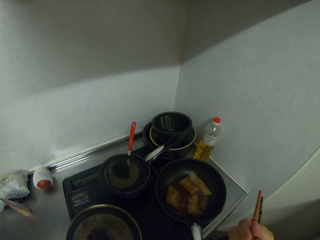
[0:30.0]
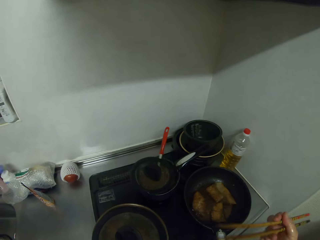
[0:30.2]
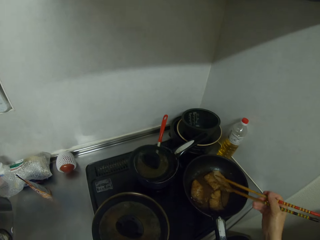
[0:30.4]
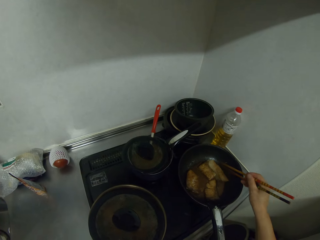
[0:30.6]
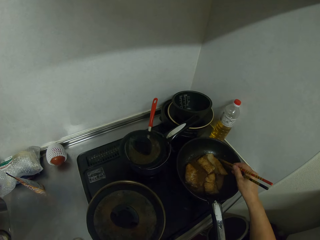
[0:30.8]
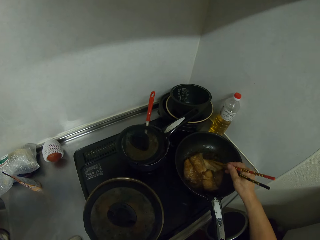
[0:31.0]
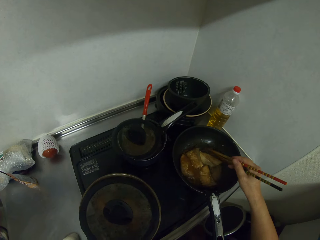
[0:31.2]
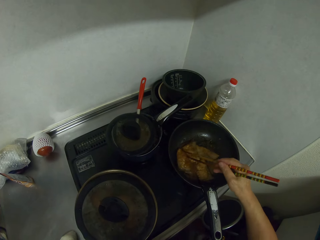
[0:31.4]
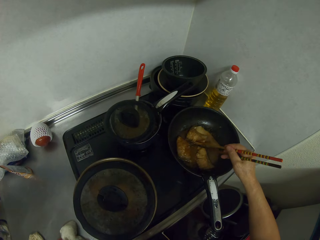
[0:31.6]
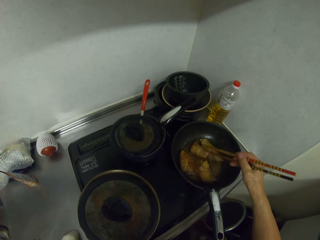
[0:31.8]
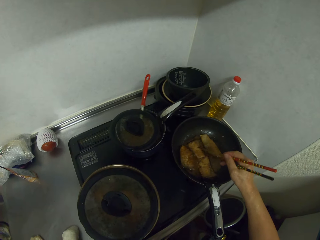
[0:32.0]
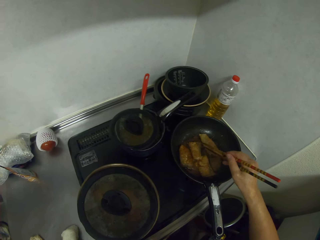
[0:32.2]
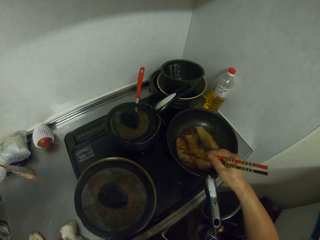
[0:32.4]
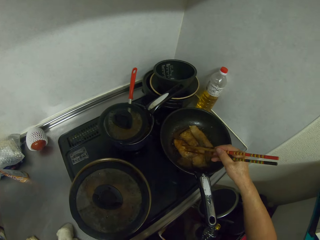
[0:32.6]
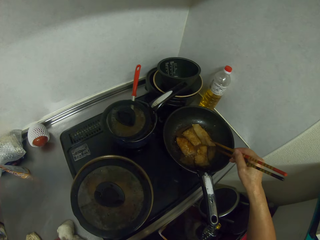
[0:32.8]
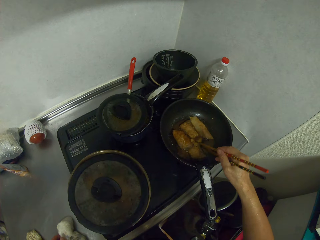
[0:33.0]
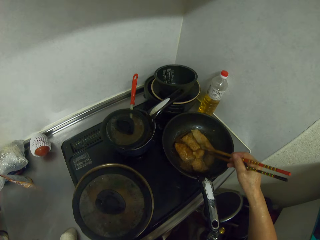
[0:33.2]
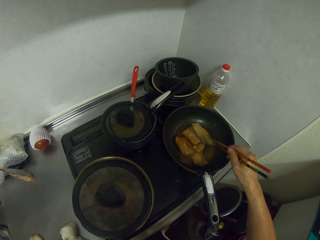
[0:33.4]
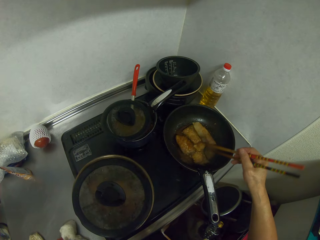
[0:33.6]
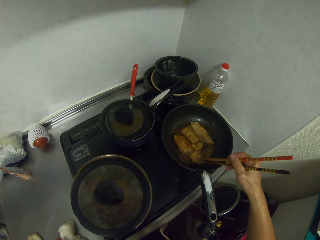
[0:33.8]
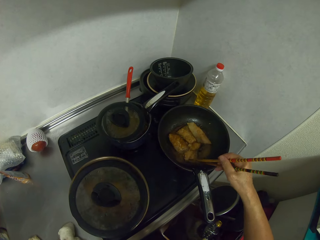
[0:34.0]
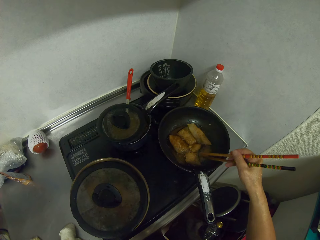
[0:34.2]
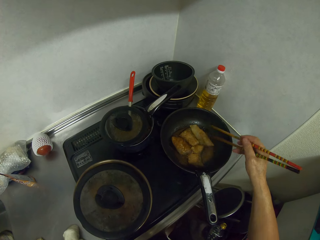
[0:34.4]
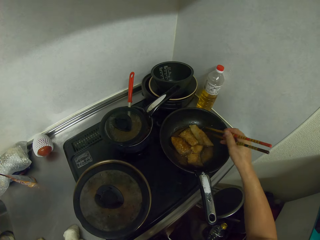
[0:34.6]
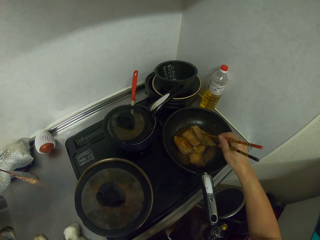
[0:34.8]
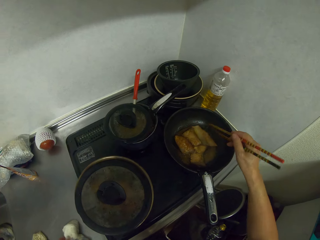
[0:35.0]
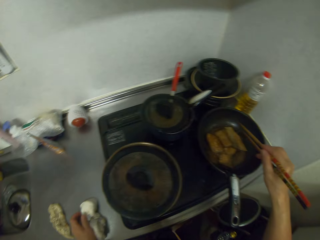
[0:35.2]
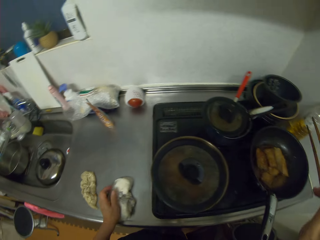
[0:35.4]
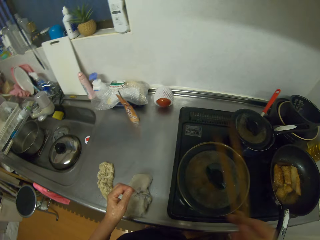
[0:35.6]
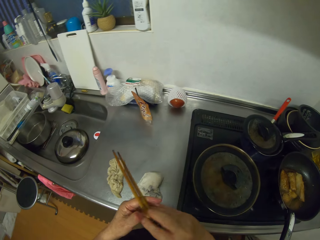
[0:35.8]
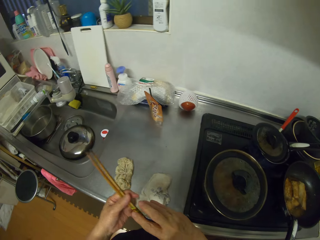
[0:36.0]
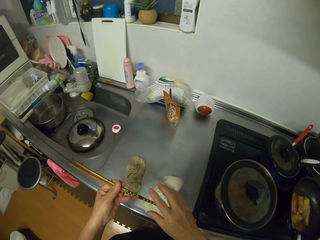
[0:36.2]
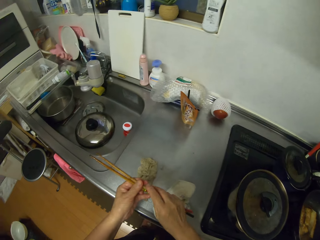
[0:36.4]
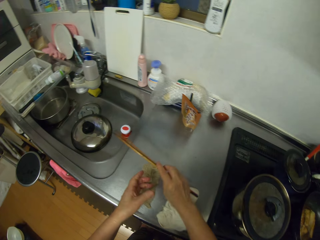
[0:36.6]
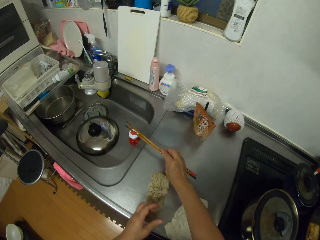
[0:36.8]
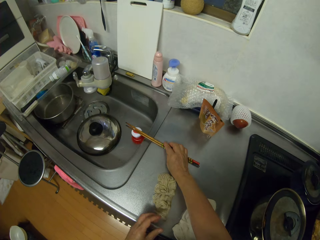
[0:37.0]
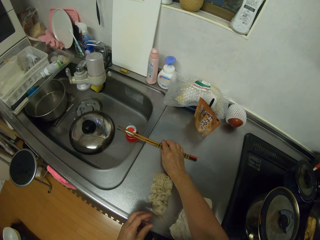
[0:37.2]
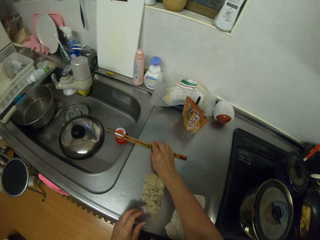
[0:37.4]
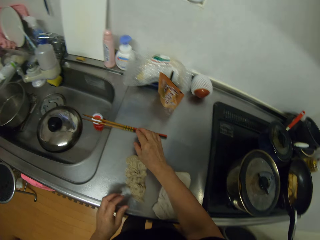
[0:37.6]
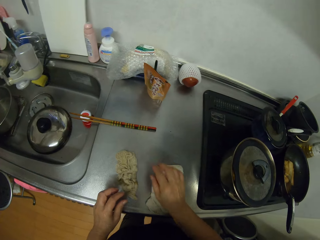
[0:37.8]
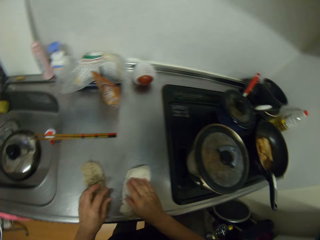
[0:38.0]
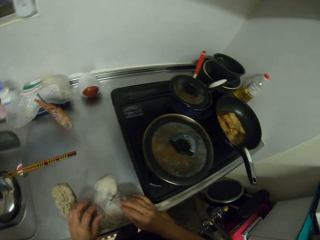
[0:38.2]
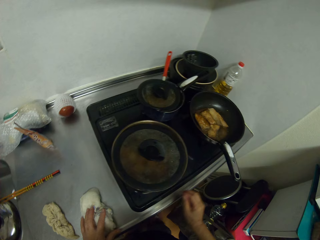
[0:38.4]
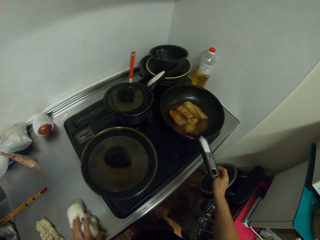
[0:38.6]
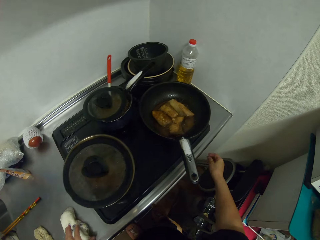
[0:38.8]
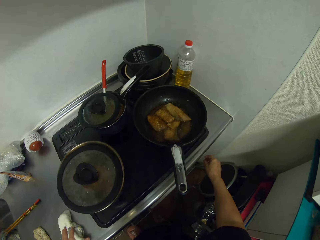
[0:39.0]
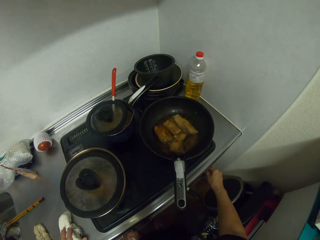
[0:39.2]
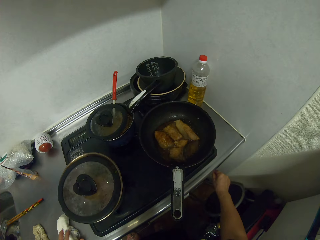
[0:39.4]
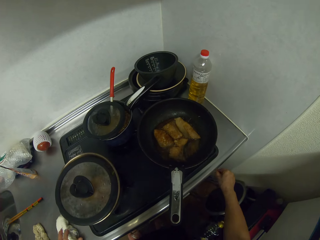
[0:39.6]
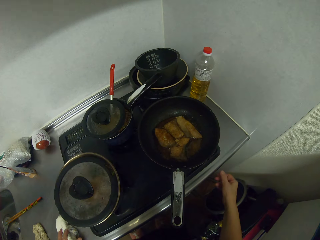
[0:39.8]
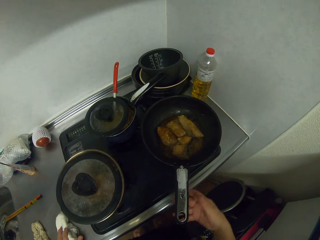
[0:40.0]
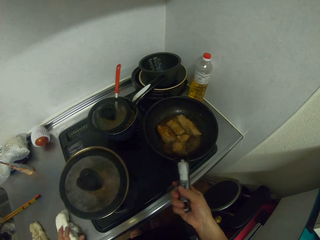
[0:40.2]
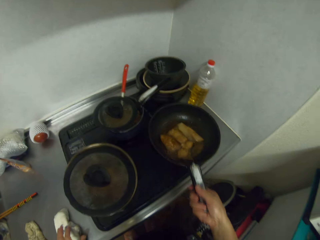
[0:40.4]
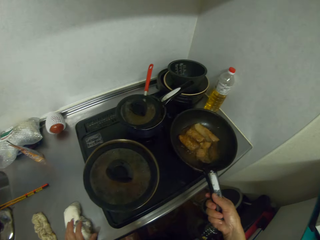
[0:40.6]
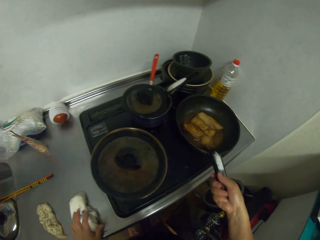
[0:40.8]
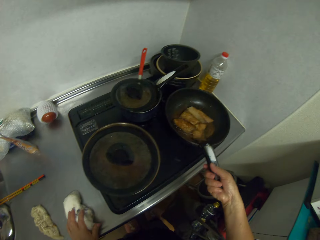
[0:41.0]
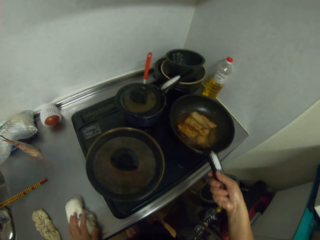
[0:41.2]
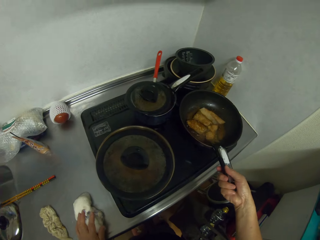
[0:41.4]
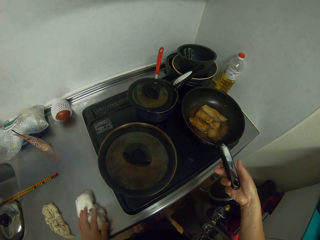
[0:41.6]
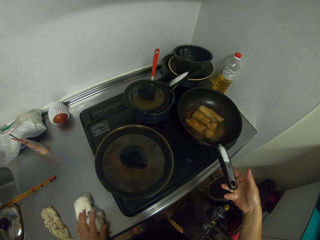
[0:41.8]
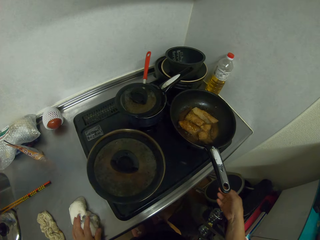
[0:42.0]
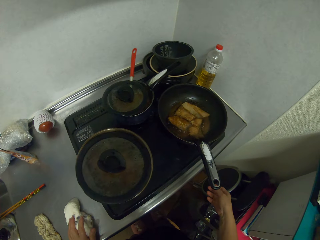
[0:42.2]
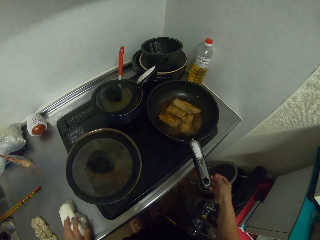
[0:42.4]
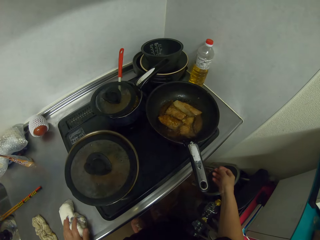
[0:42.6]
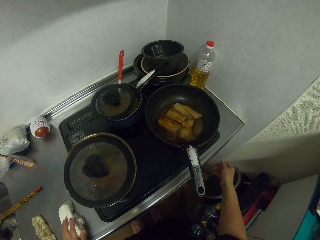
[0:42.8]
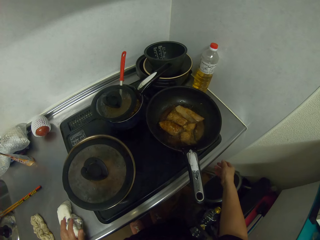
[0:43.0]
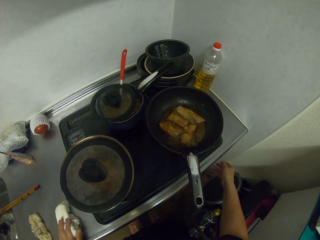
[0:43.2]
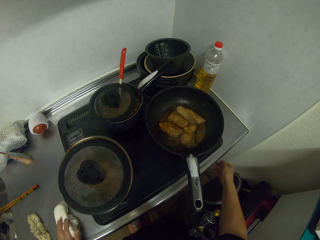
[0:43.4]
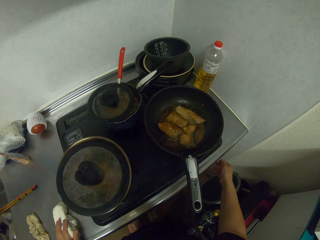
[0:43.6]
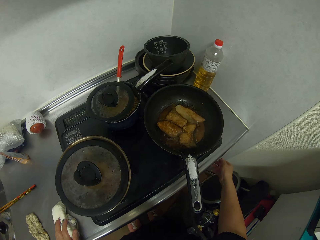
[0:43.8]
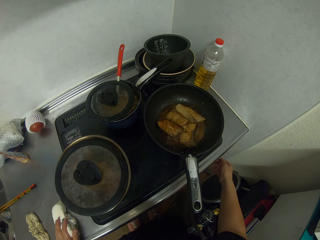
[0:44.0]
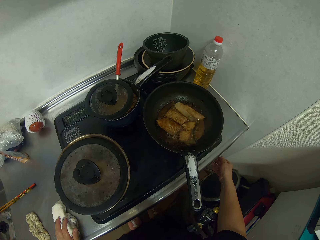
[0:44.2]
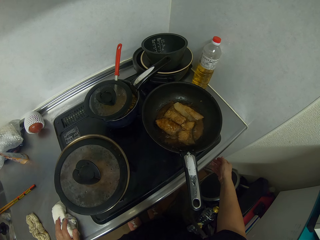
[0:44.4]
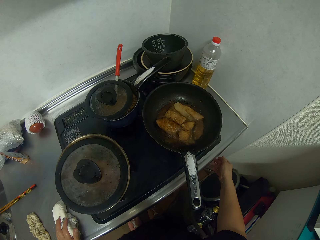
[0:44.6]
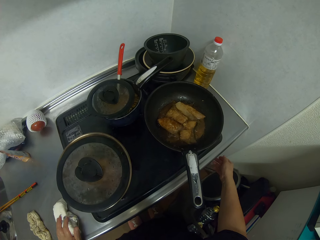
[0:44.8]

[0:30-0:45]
The camera wearer tastes the food. They turn the food with the chopsticks. They drop the chopping sticks on the sink. They put the counter down. They shake the food in the frying pan.

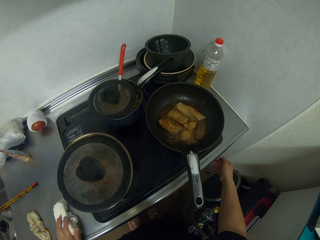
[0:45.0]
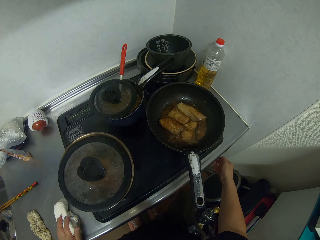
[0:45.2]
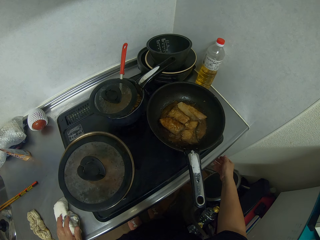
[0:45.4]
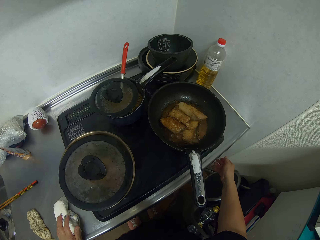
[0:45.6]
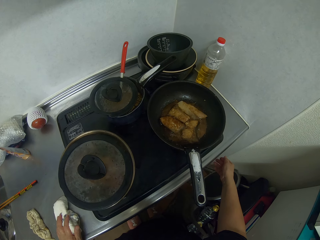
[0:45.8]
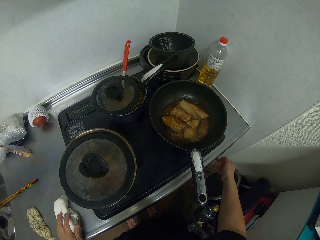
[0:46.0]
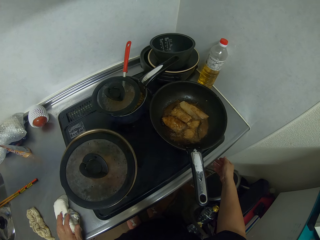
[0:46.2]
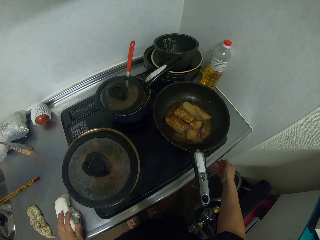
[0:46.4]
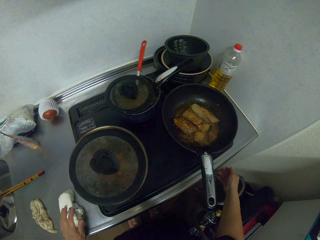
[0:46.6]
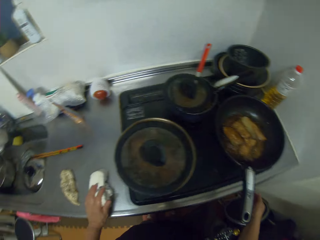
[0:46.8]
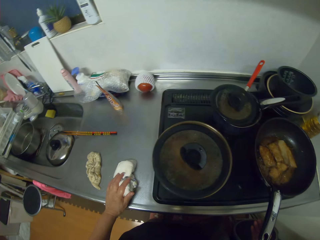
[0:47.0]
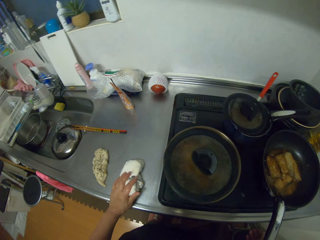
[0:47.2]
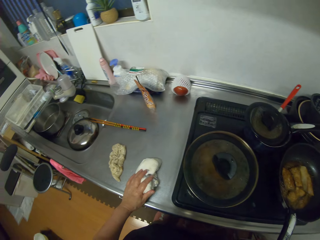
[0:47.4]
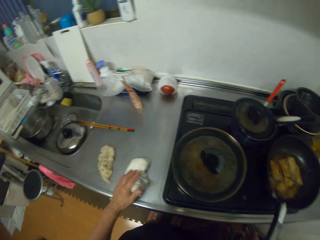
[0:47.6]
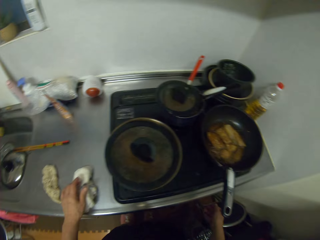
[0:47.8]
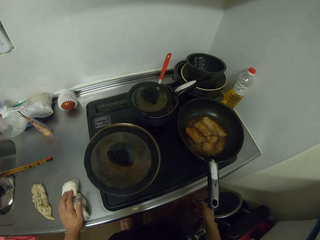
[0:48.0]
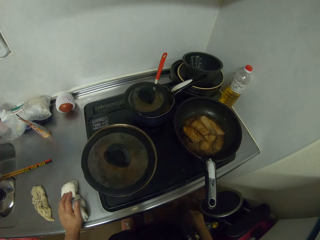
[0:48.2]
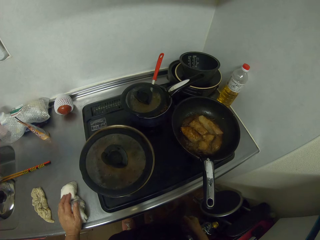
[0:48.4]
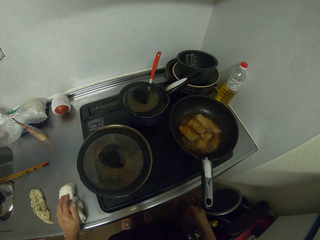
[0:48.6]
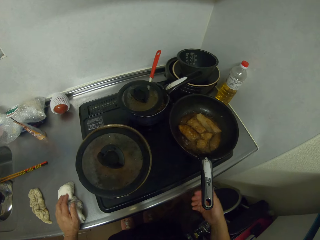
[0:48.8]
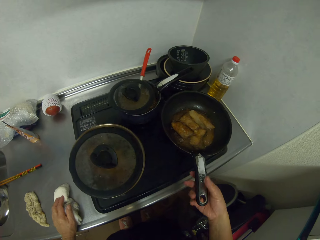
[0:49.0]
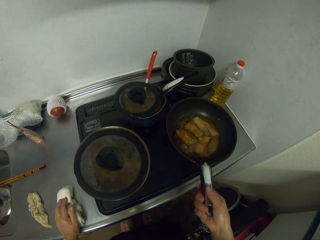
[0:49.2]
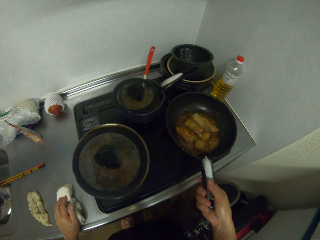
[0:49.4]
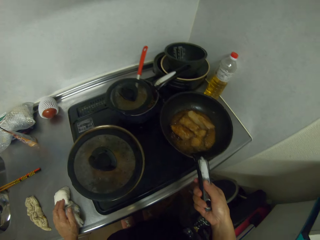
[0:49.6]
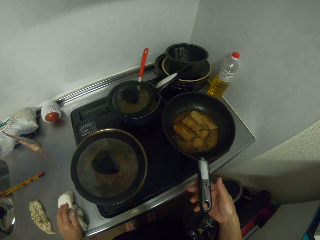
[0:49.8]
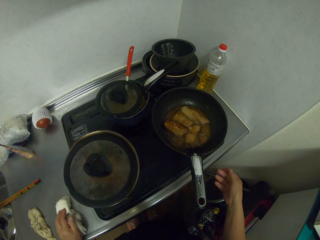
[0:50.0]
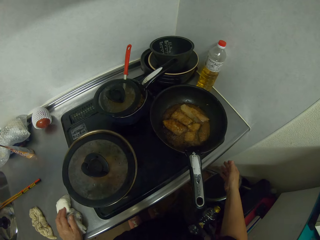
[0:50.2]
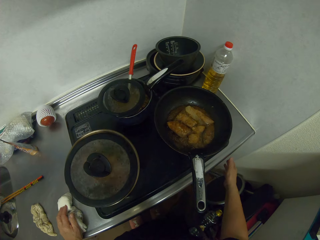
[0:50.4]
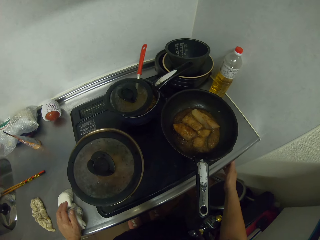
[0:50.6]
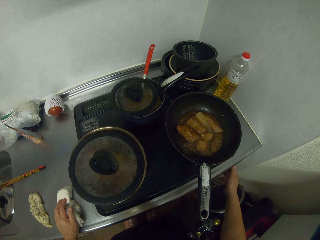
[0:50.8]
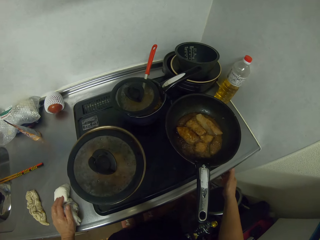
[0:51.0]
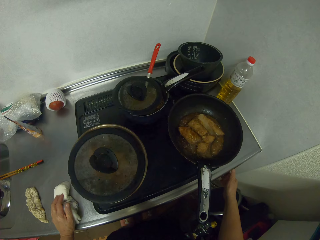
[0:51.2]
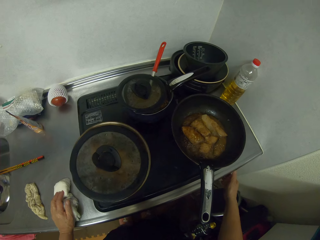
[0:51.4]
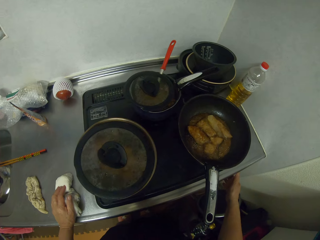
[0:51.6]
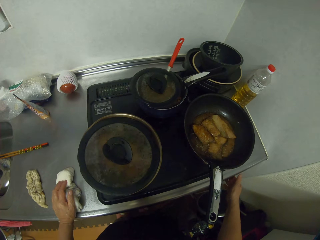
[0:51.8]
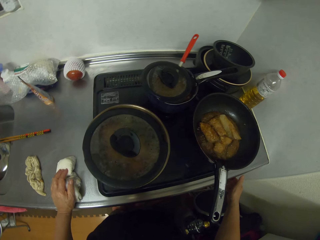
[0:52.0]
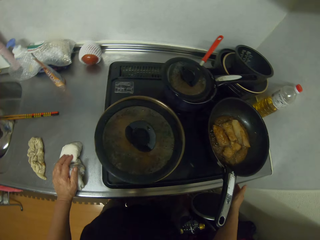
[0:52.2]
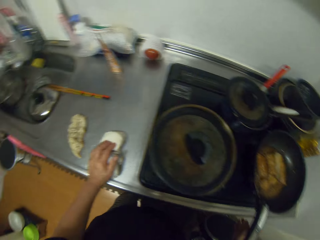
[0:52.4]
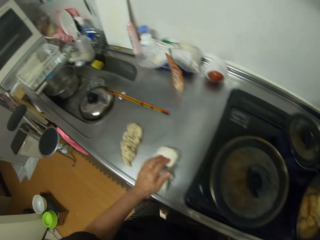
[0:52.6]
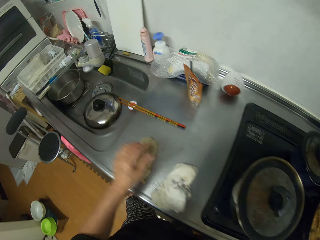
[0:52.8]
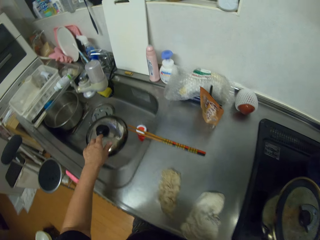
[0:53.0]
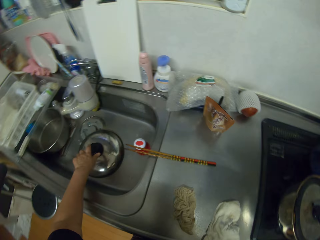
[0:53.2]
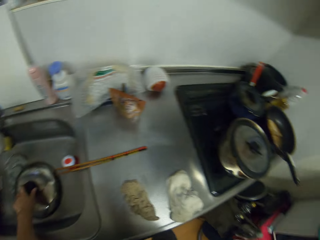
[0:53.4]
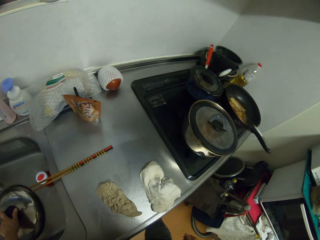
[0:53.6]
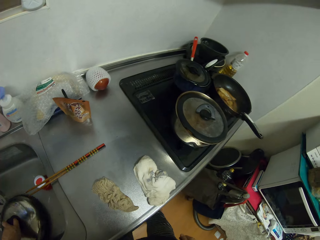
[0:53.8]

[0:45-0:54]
The camera wearer regulates the gas cooker.
